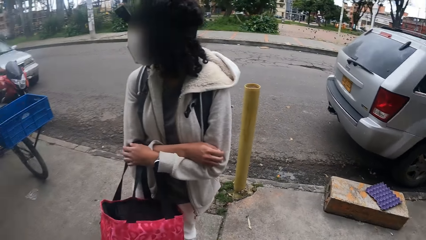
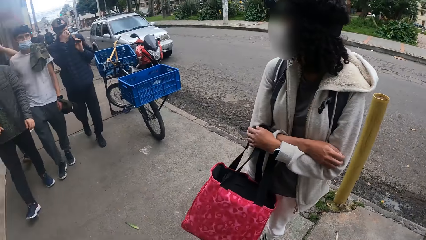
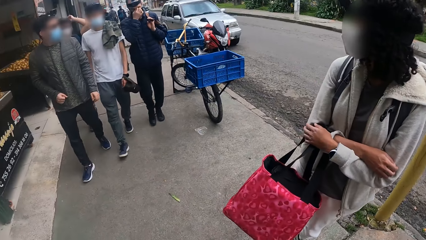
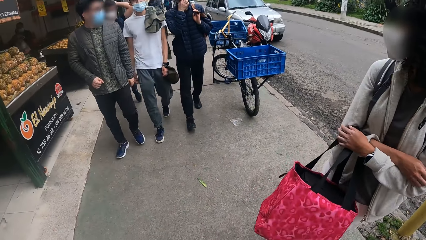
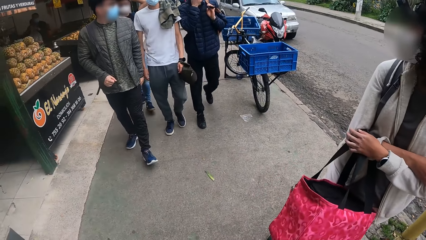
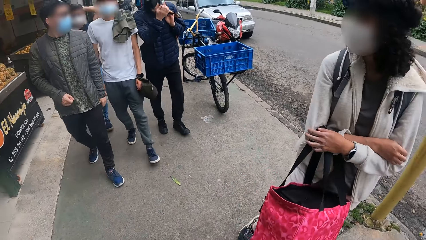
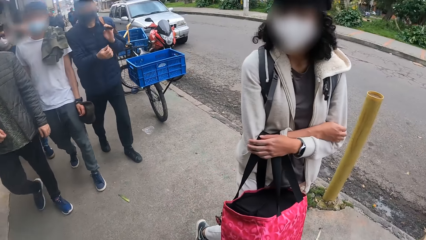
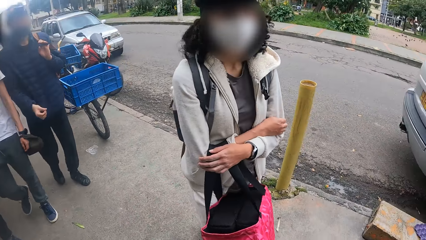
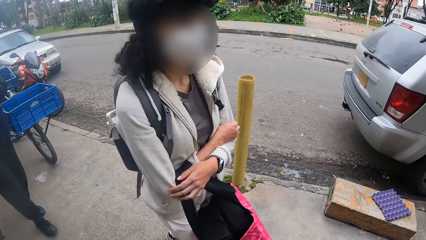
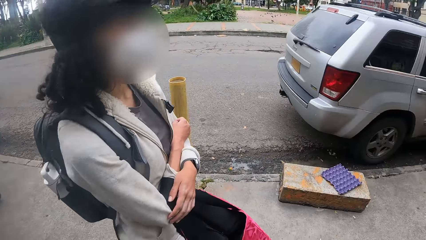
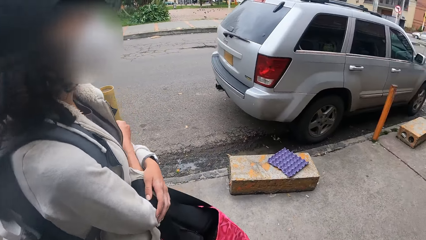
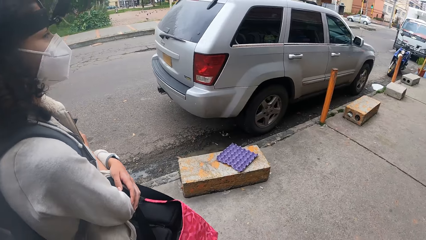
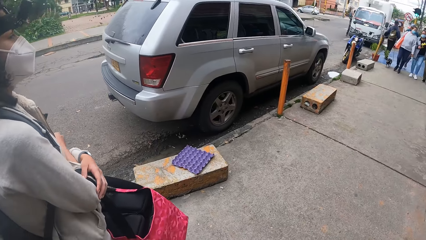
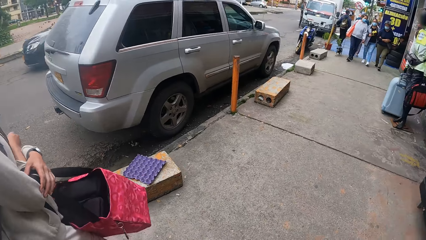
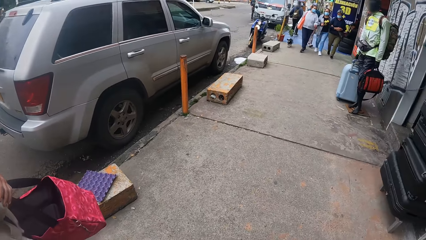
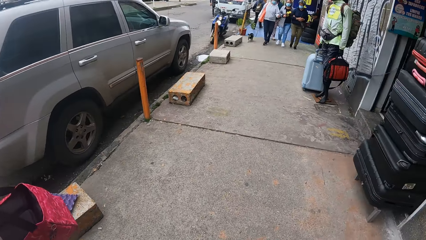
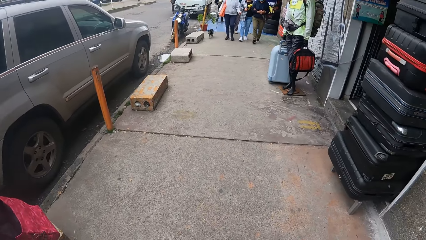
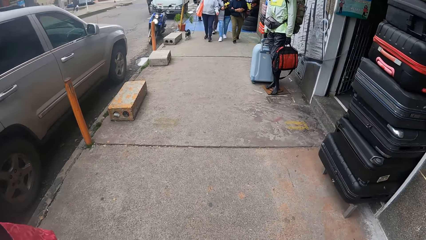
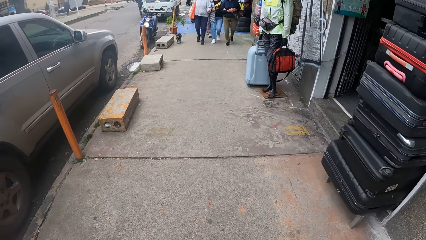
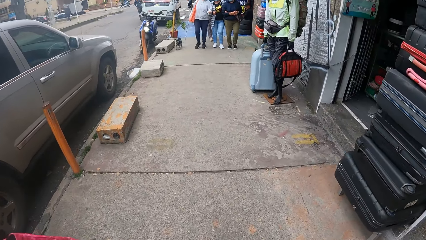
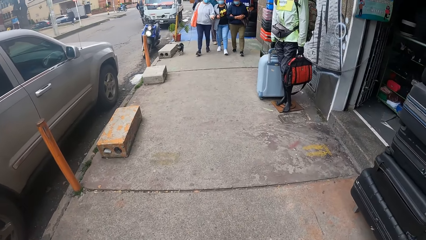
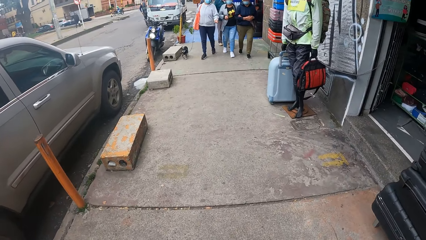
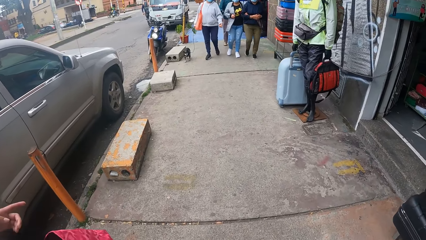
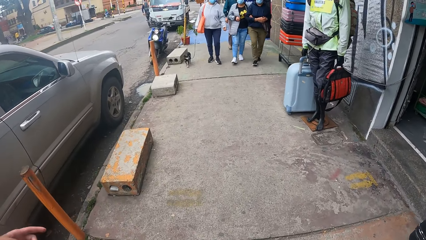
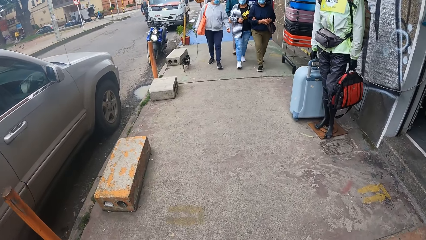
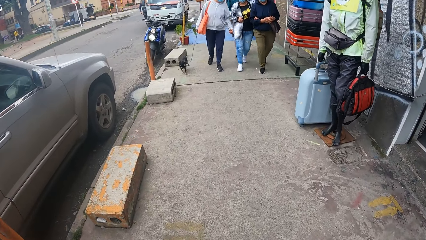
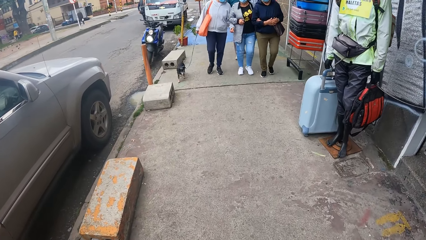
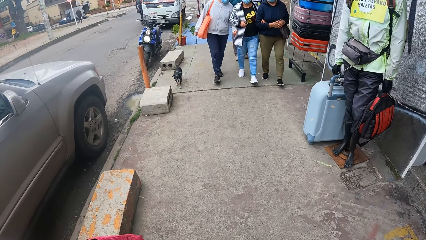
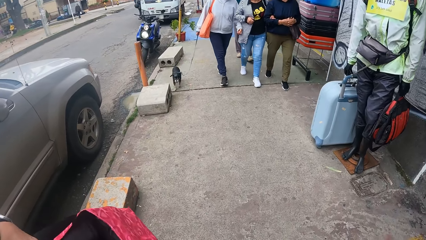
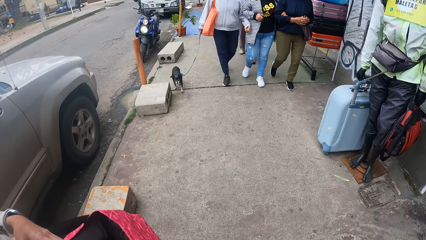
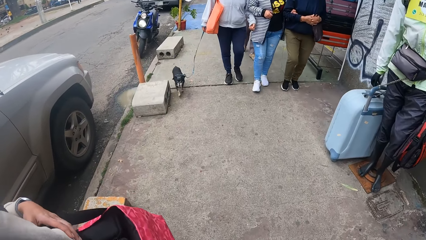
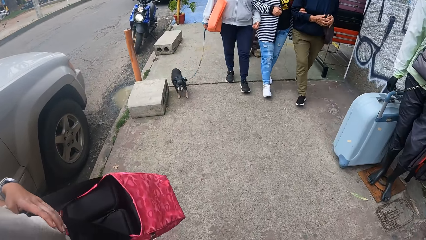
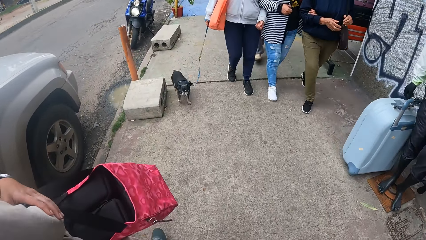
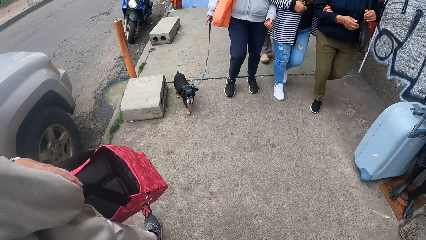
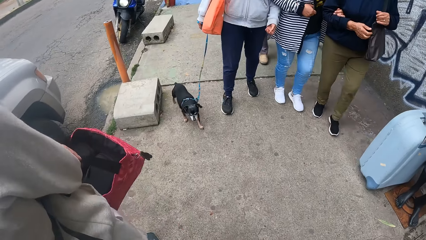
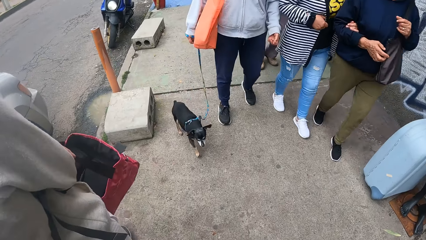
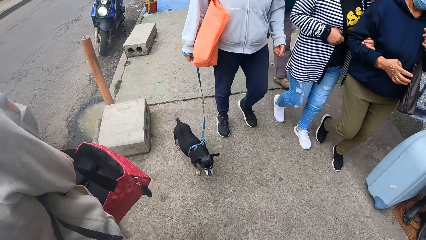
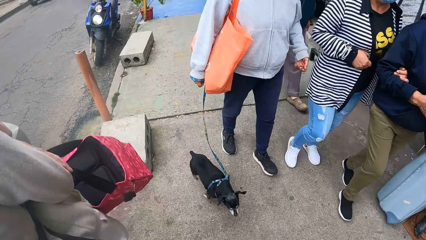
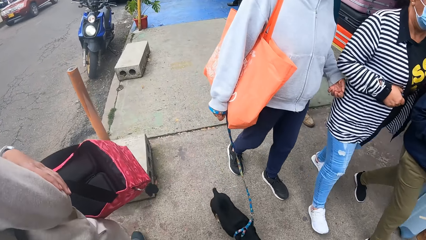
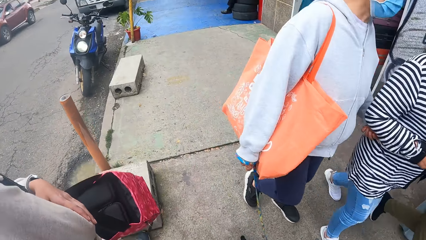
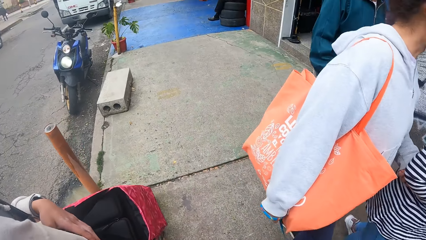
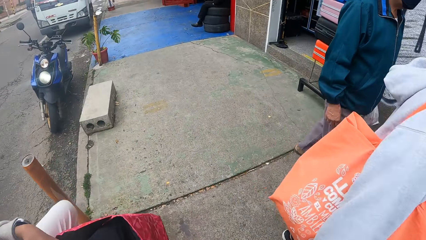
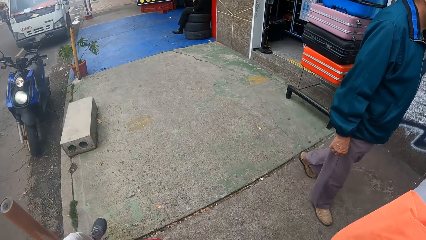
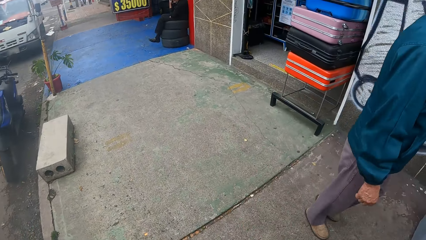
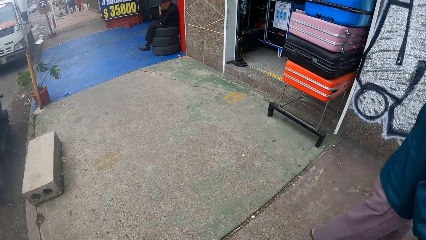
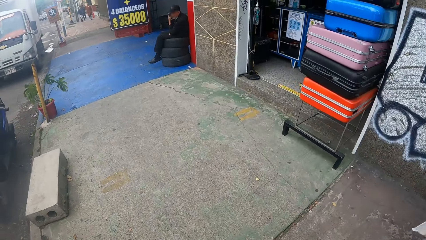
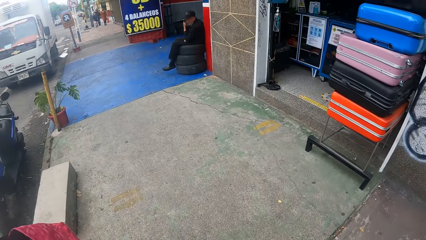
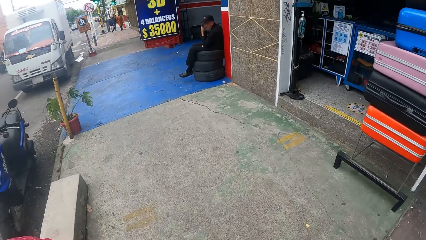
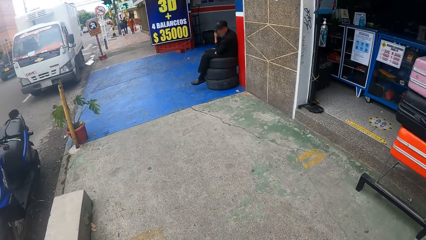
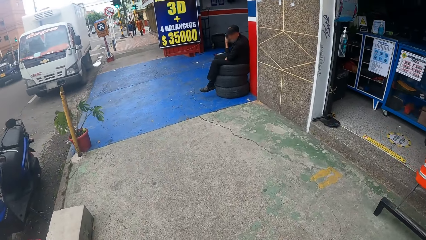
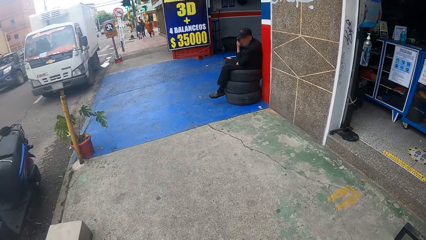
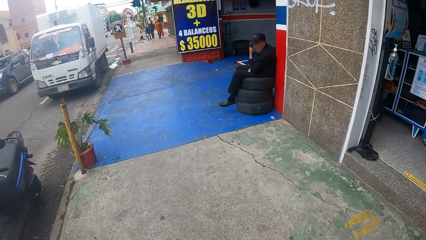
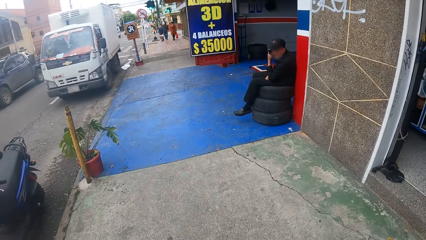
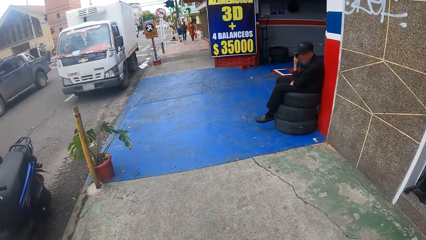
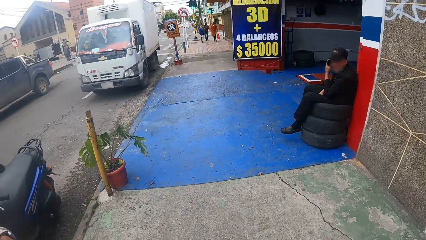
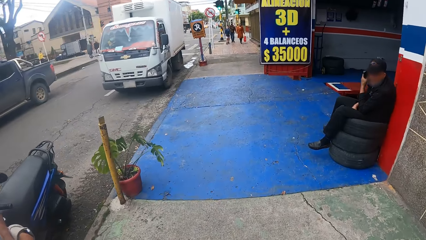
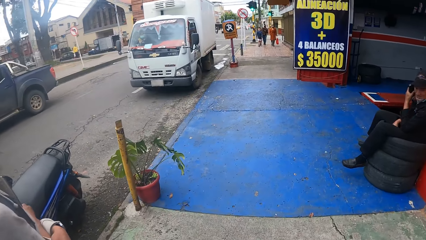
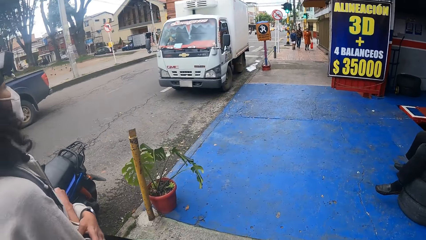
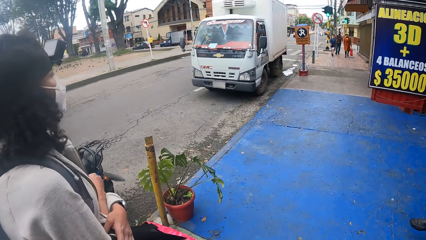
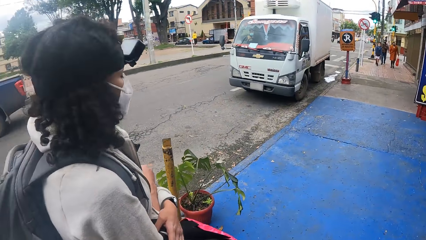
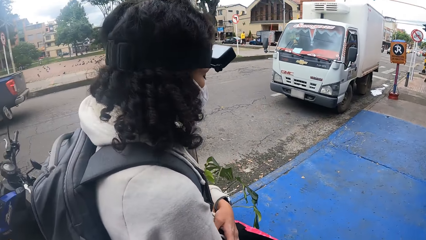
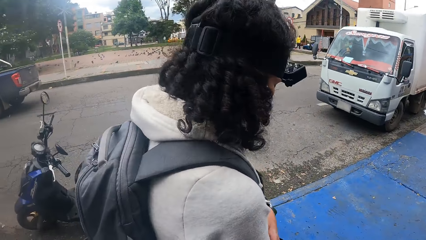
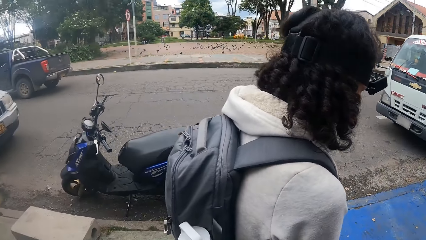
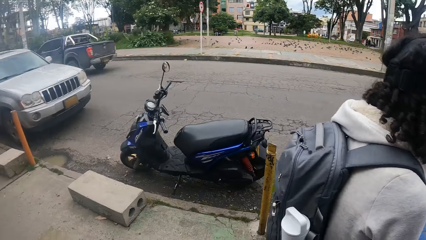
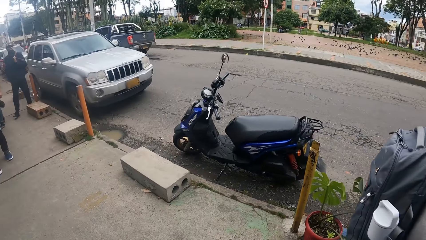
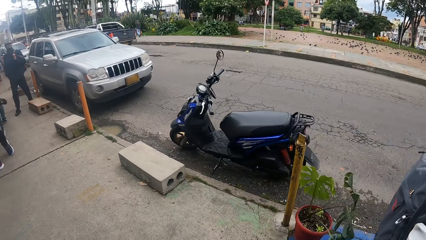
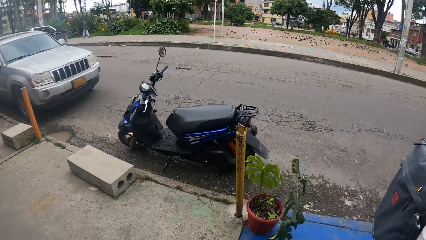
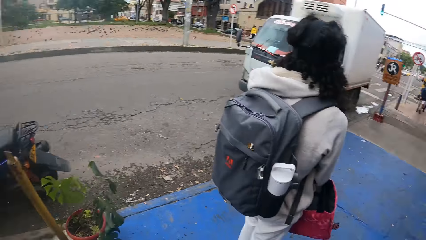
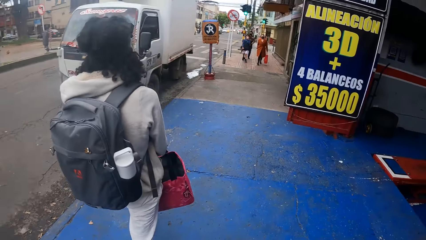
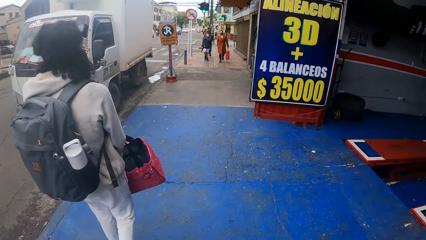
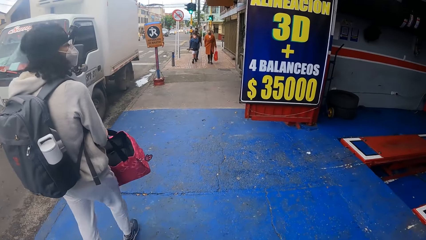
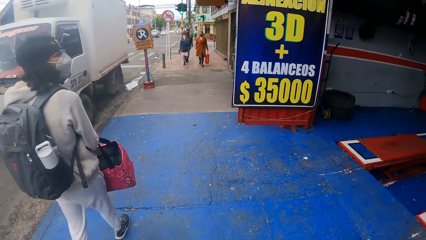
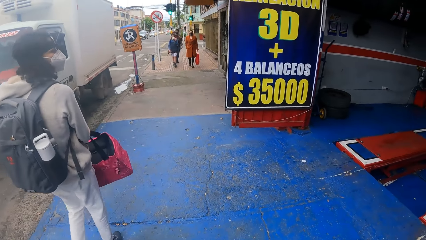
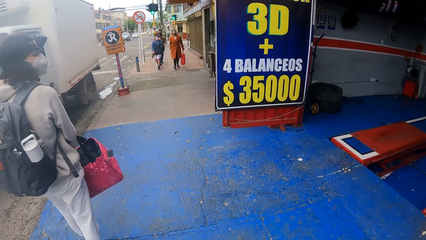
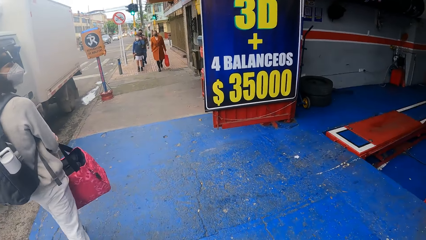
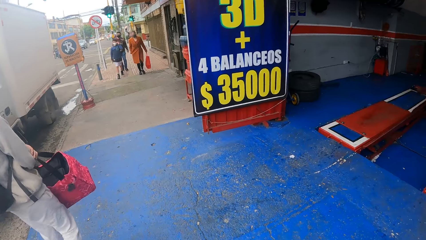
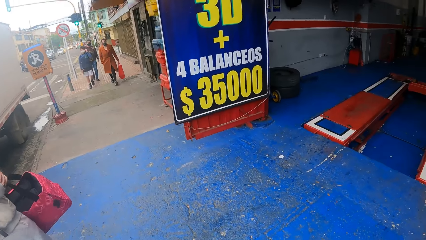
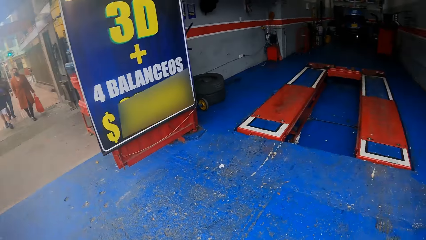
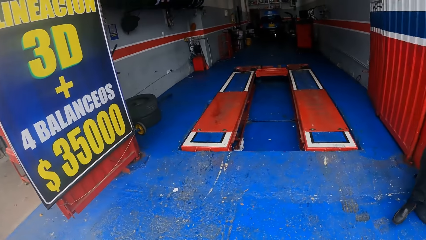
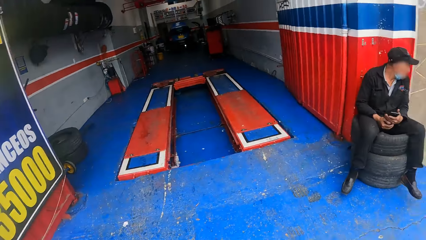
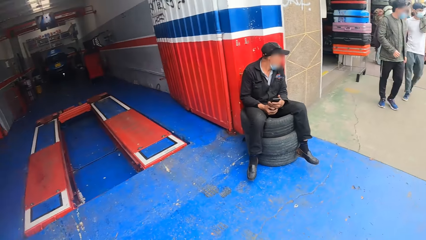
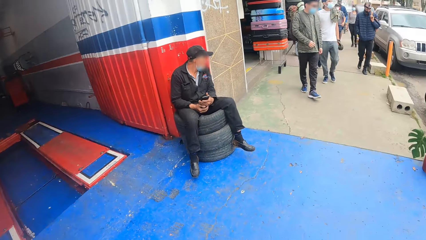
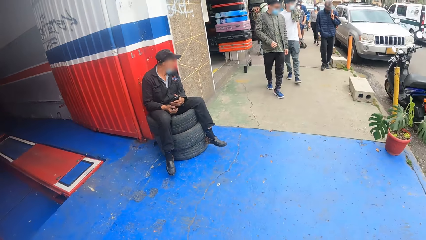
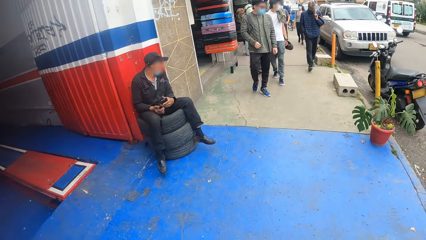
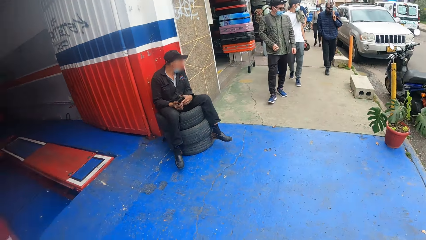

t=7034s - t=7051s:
A person turns around. The camera wearer turns around. They walk on the sidewalk with the person. Another person holds a dog rope collar and walks on the sidewalk with another person and a third person. Another person walks on the sidewalk. Another person sits on tires along a building gate. The first person walks with the camera wearer on the sidewalk. The camera wearer looks around.
